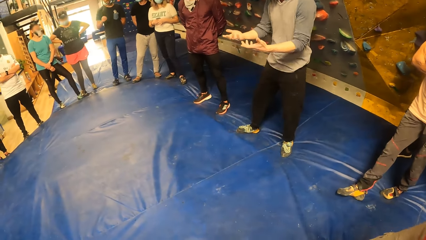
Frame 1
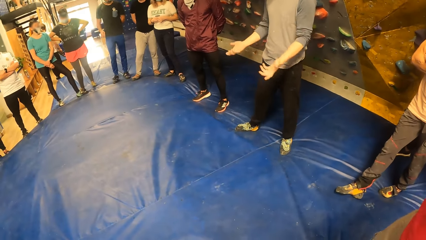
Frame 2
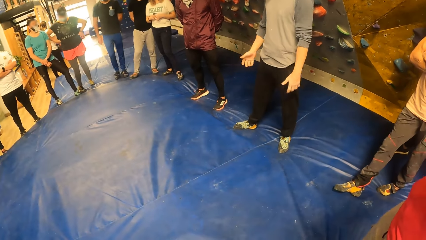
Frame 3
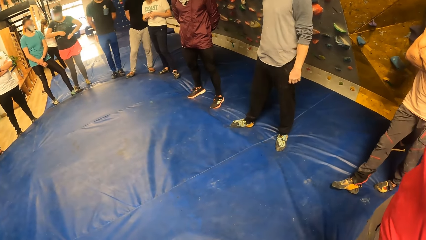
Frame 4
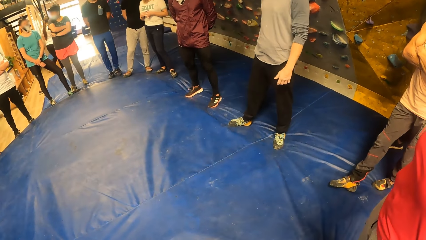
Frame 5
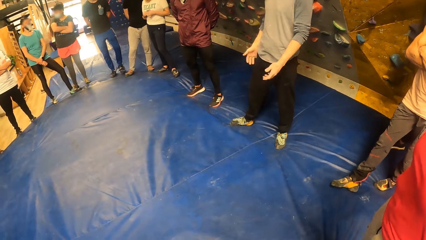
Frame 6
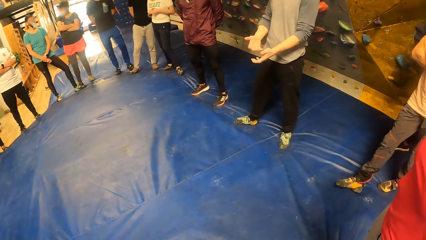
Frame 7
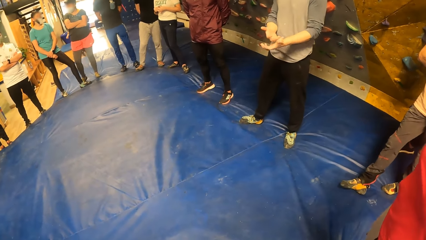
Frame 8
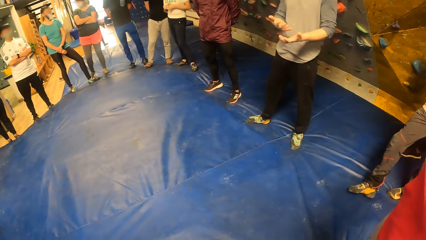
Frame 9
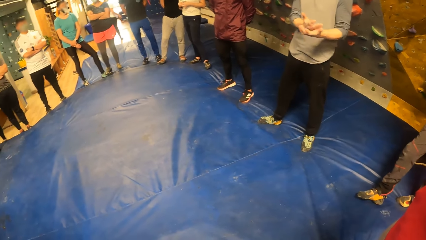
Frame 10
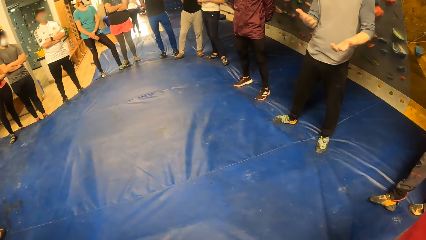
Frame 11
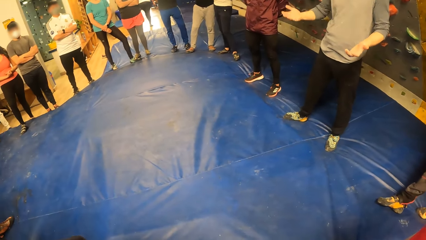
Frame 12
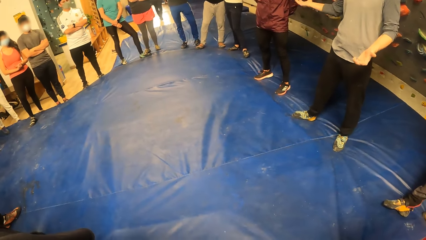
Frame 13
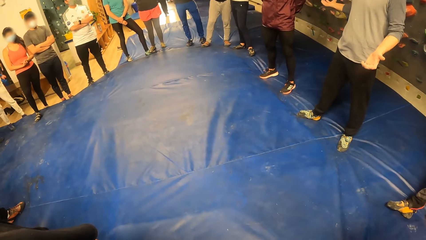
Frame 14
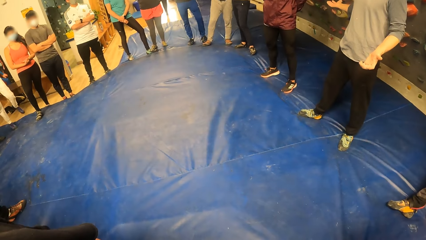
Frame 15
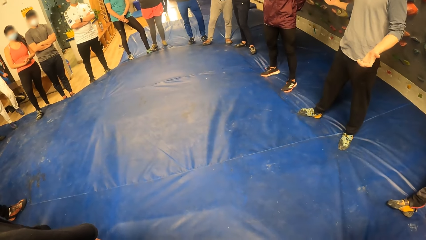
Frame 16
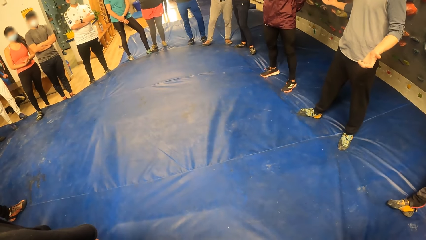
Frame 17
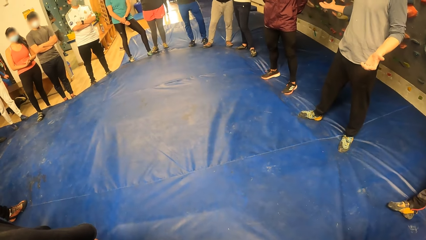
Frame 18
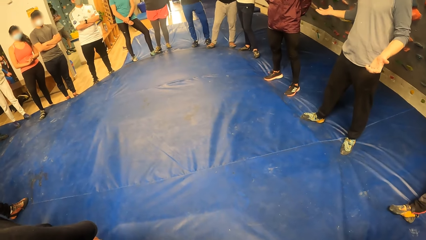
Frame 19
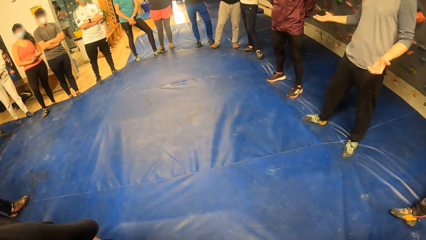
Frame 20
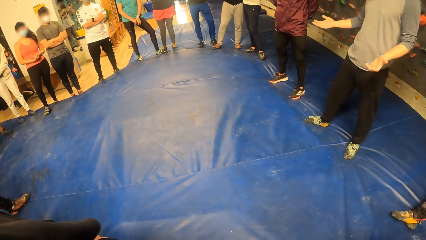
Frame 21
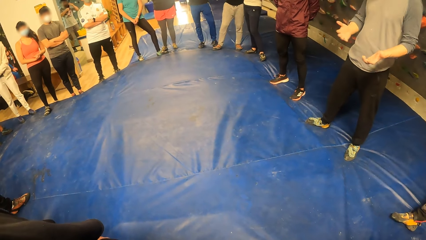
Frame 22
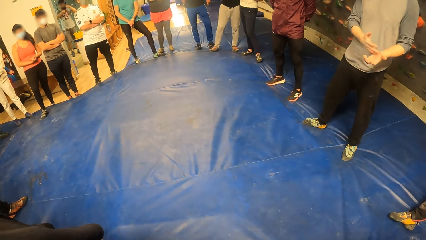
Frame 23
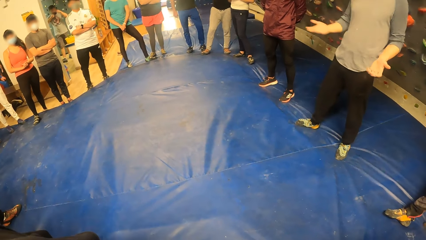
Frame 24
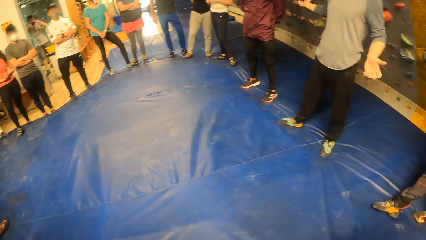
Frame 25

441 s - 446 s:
The man touches his head with his right hand.

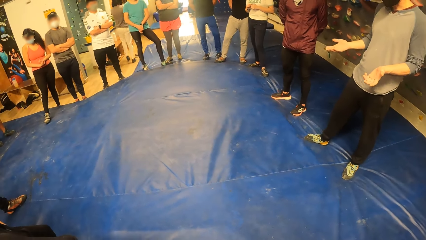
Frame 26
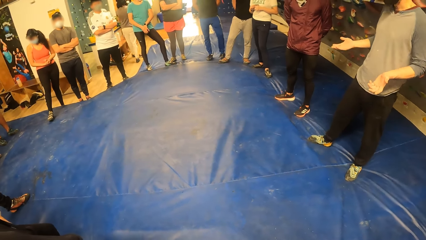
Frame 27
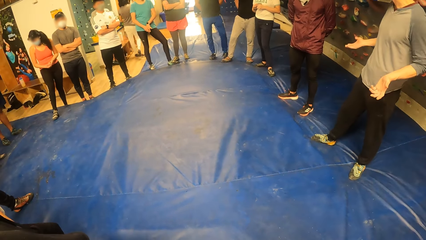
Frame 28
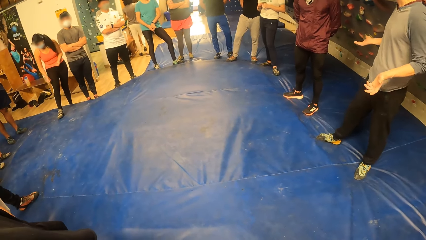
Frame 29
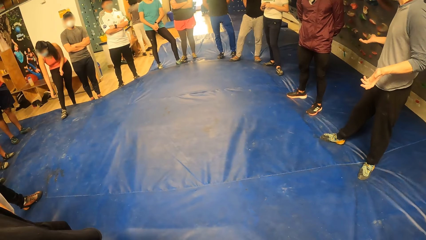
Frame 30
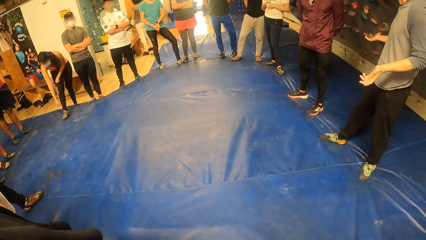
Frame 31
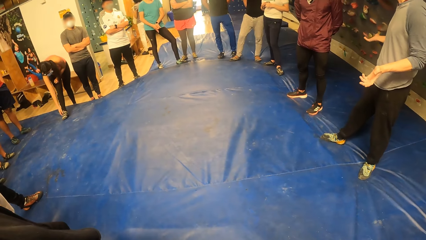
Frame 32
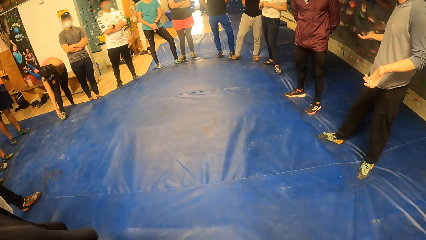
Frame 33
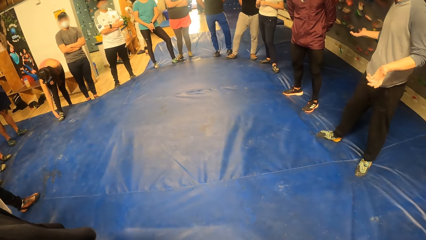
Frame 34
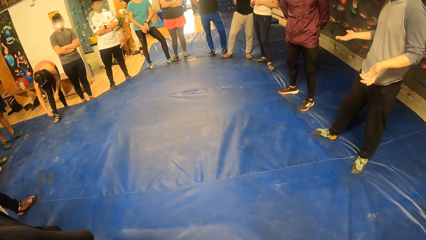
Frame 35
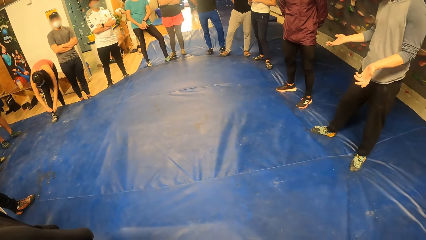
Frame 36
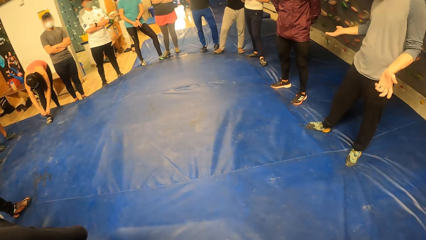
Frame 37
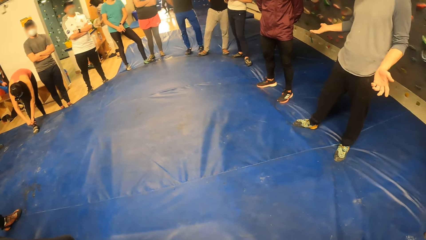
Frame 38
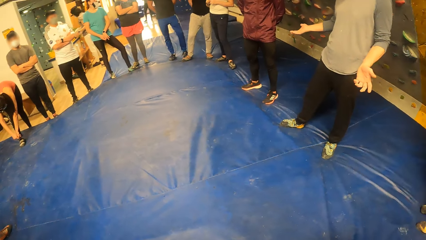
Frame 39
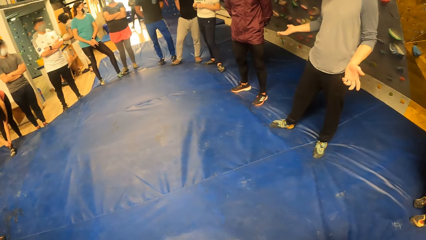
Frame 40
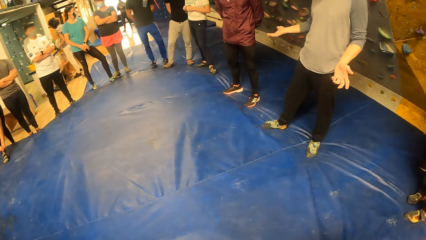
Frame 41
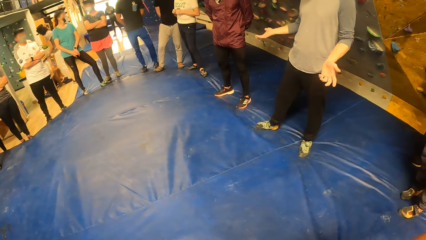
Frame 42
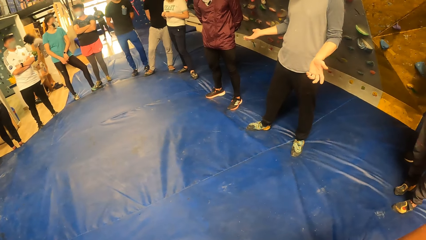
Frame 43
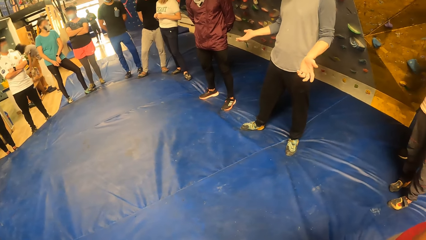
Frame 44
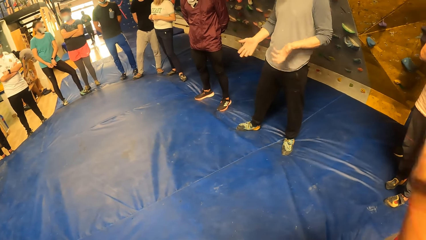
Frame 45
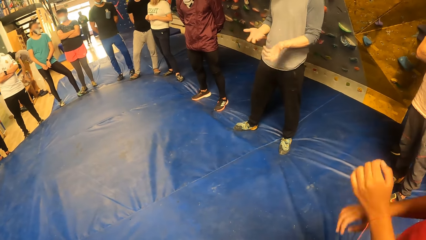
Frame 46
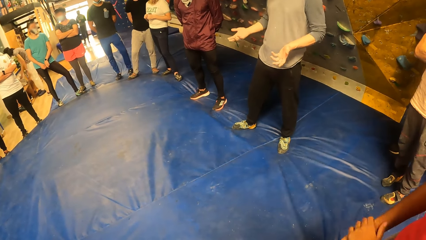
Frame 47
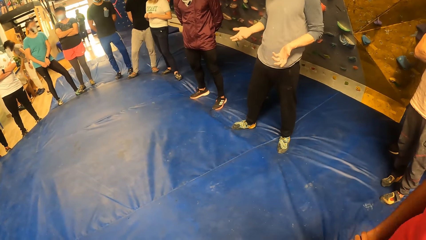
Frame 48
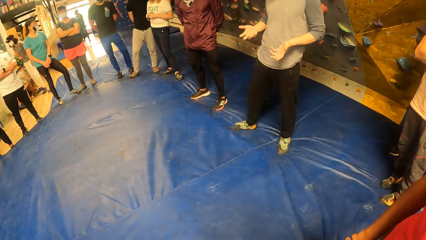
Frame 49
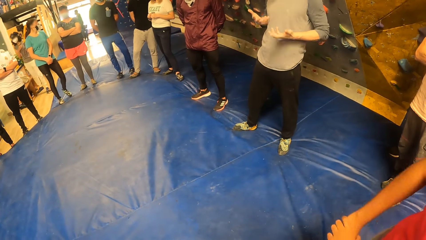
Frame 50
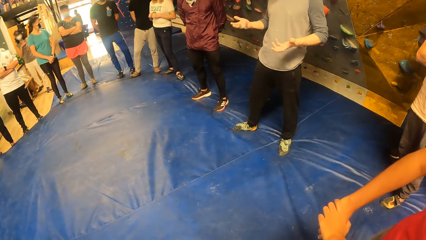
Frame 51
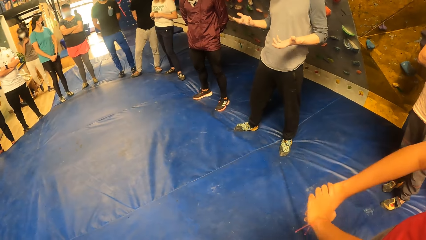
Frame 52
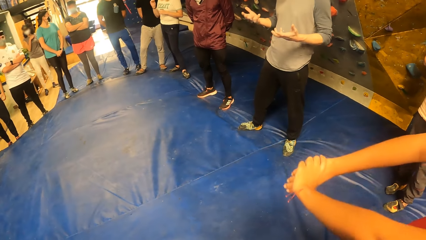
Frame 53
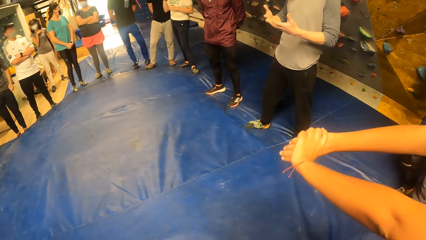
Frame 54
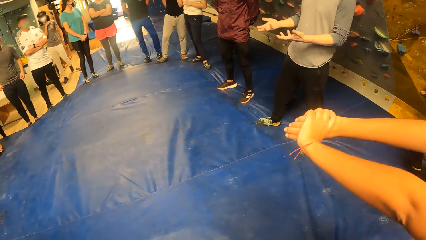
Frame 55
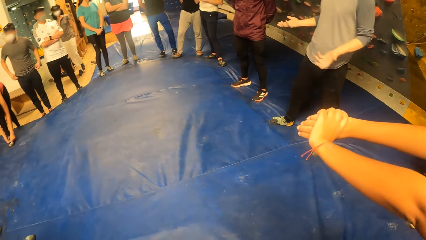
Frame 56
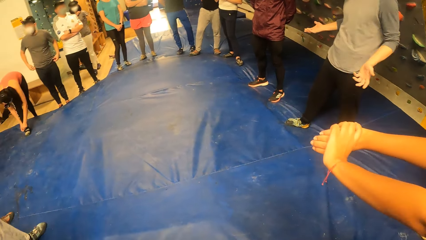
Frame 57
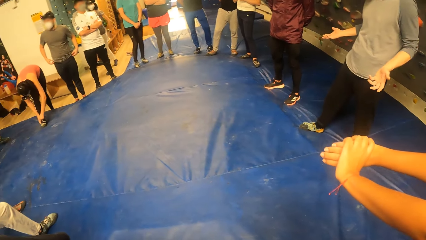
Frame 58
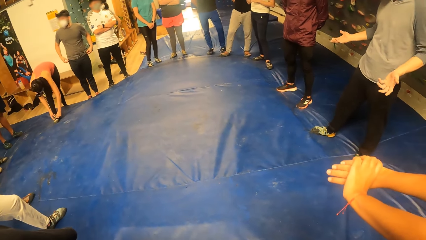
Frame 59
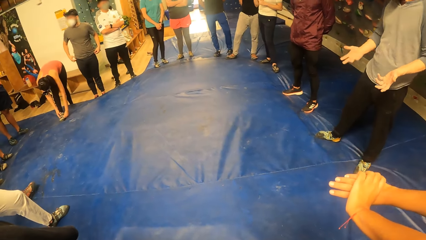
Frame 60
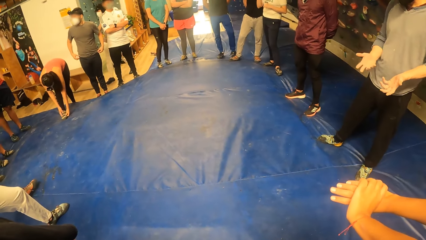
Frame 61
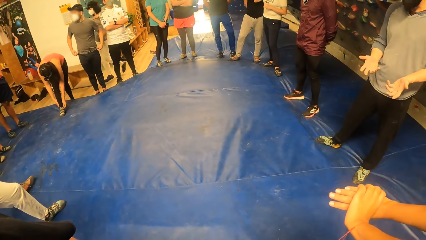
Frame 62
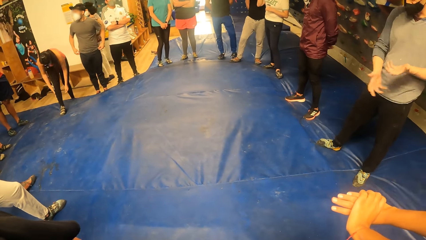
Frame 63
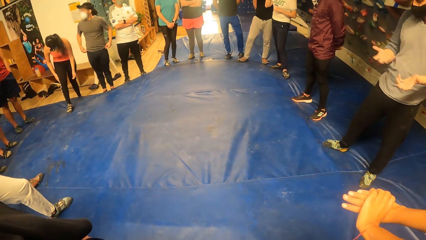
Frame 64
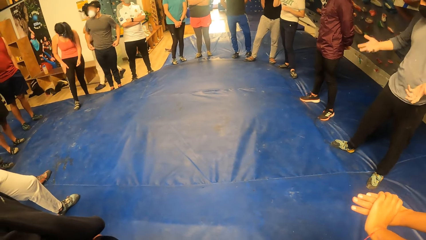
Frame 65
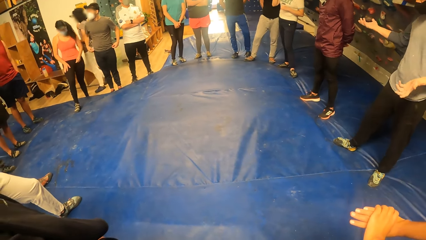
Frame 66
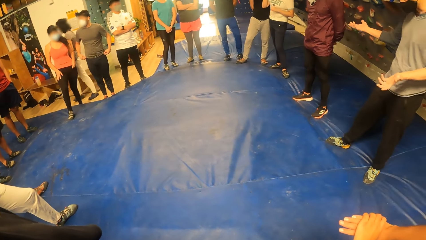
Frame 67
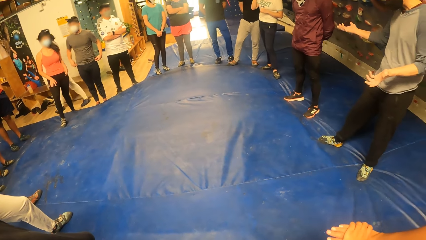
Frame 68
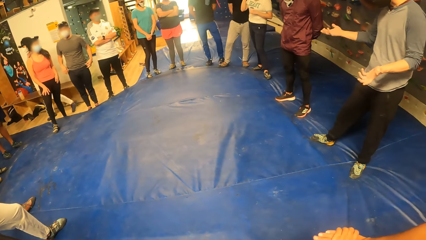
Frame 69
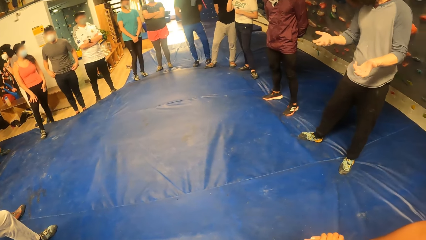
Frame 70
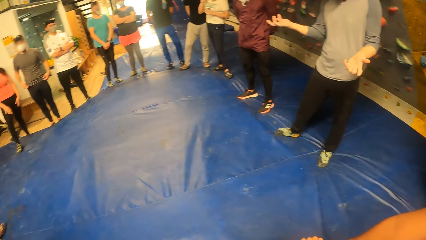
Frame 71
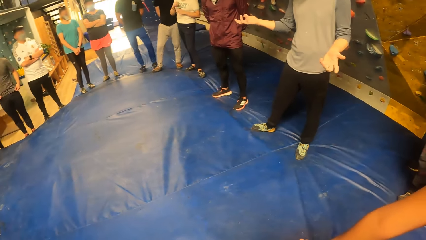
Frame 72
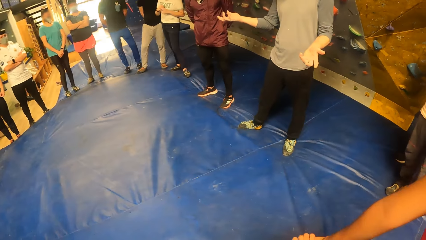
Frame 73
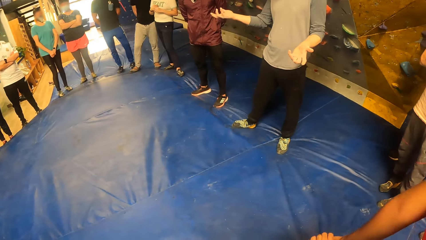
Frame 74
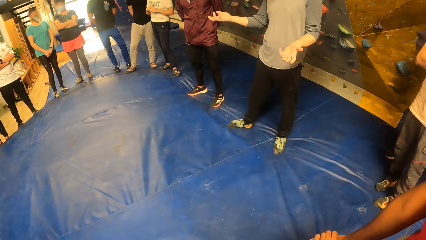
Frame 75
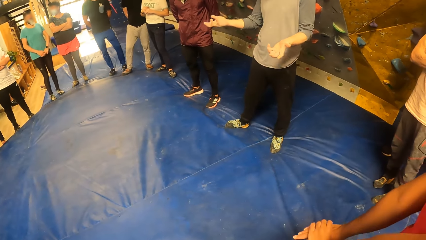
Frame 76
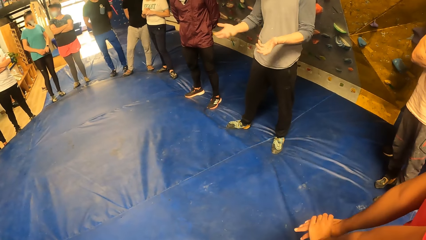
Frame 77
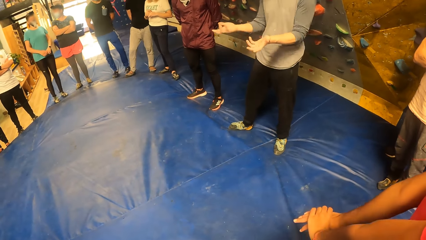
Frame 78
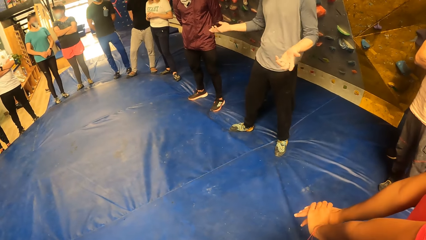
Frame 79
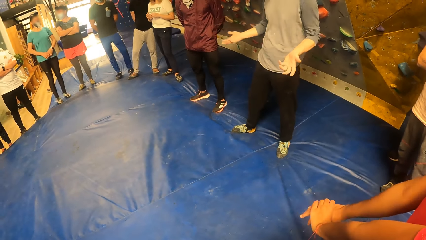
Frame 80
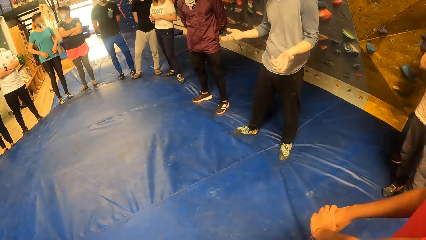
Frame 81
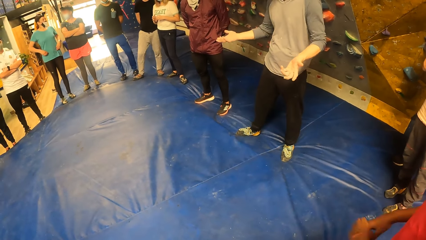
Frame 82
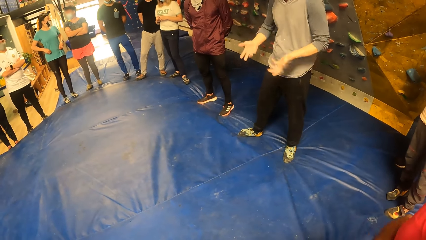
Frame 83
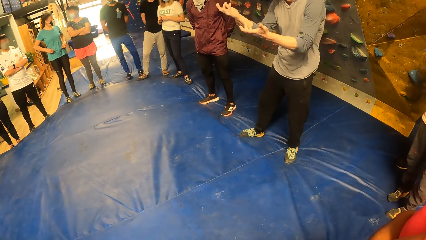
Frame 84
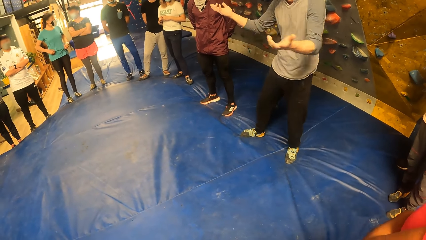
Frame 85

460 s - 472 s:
The woman tightens her pair of climbing shoes with her hands. Another woman adjusts her top with her hands.
